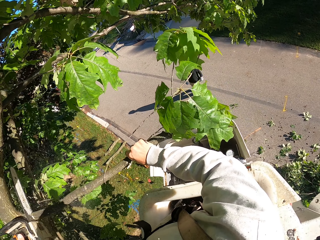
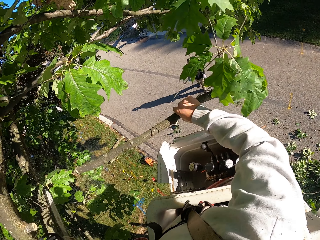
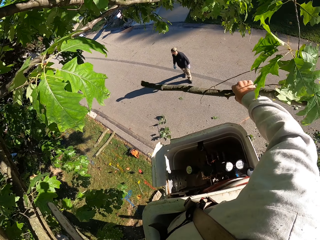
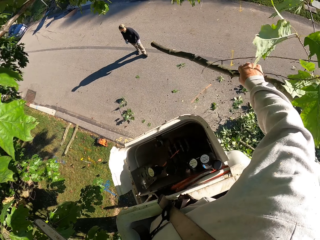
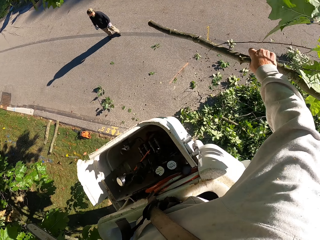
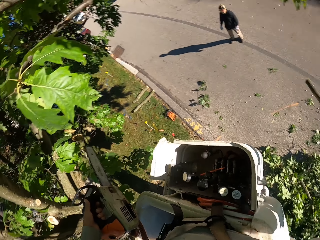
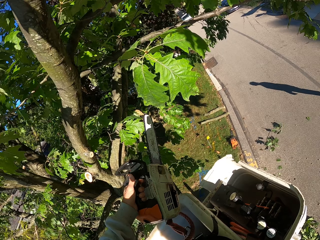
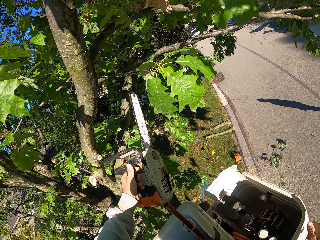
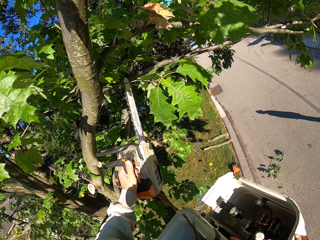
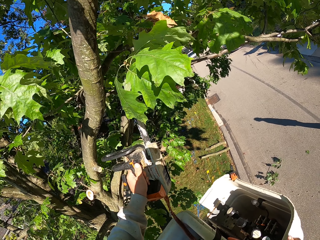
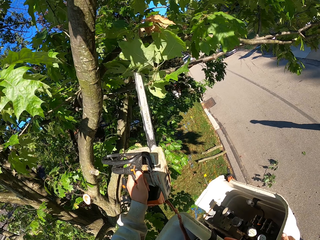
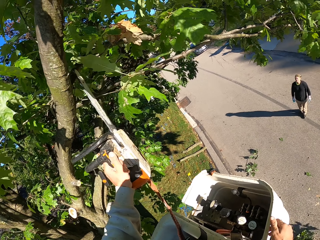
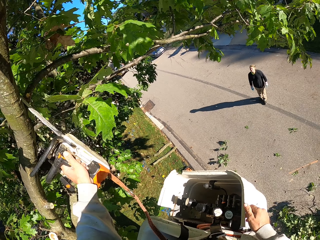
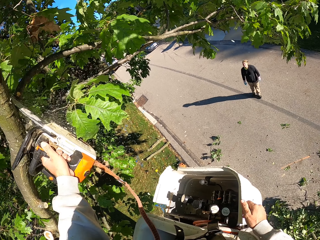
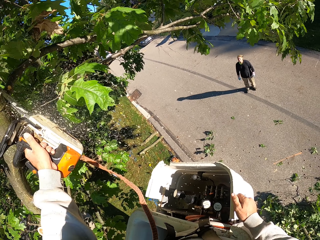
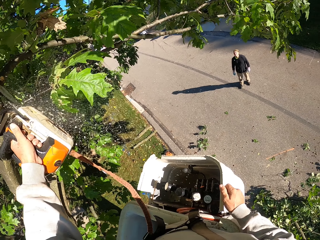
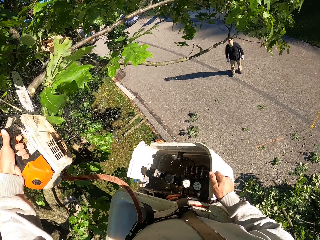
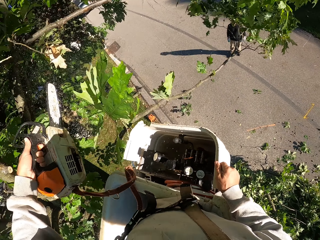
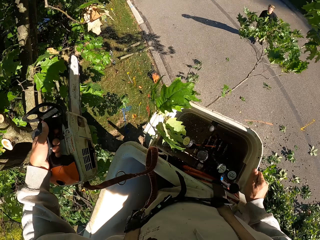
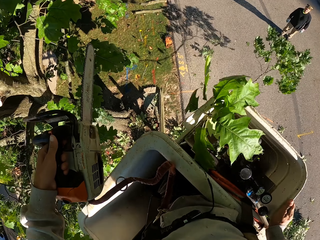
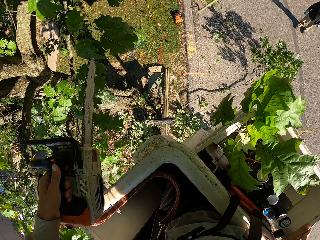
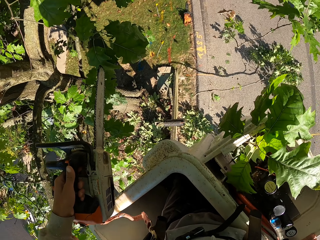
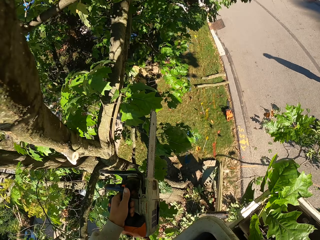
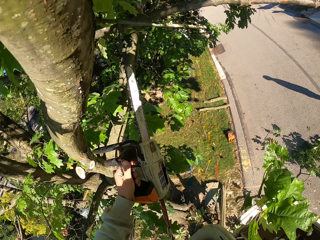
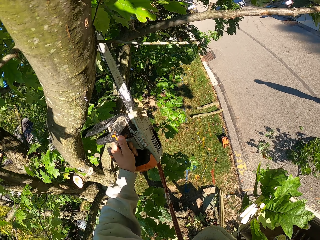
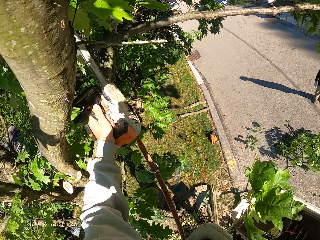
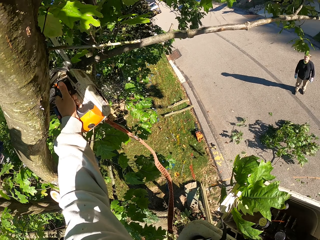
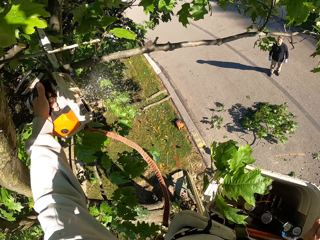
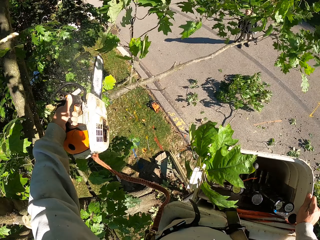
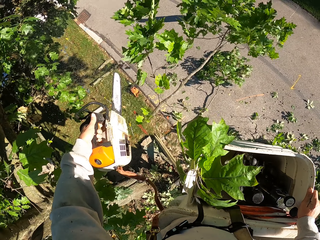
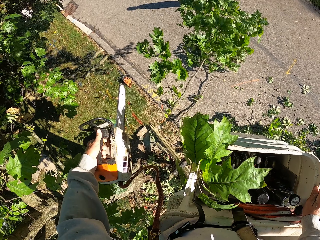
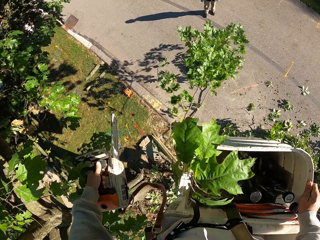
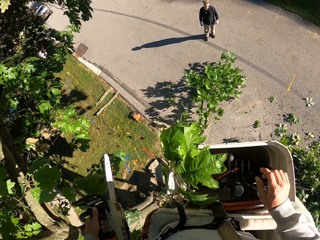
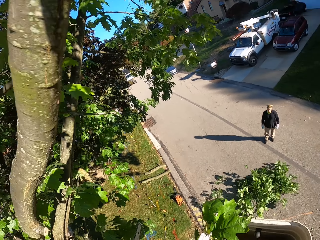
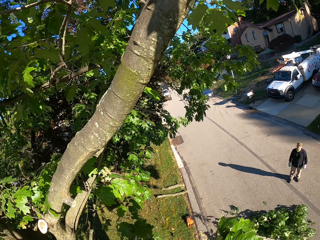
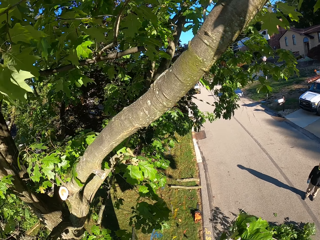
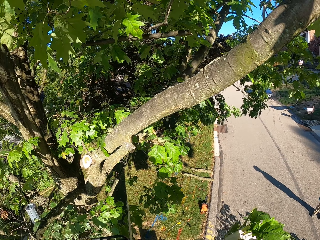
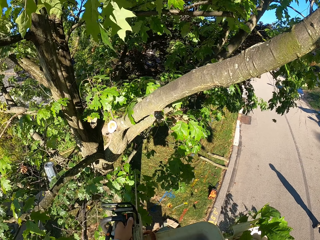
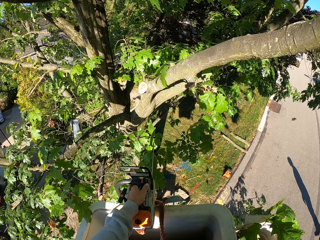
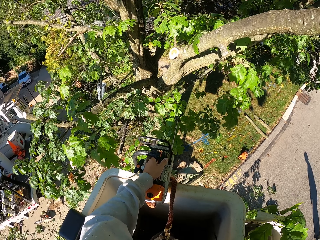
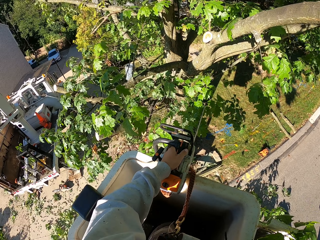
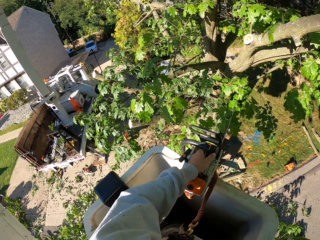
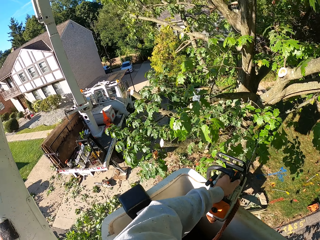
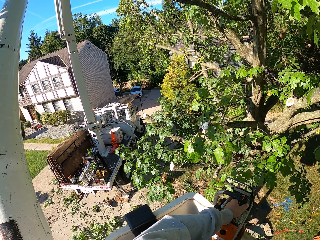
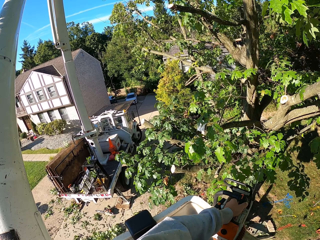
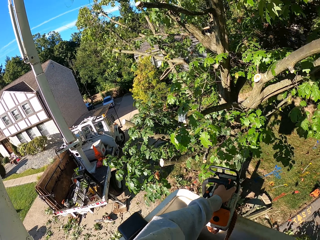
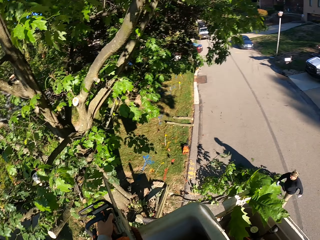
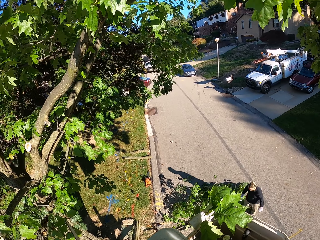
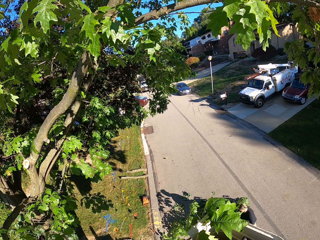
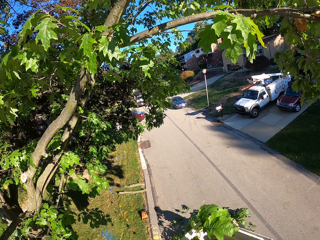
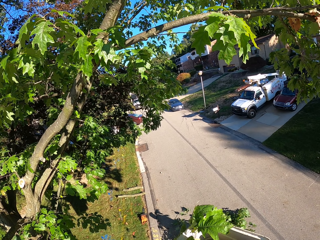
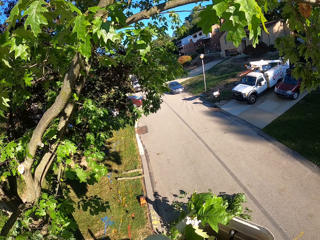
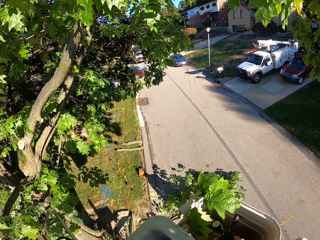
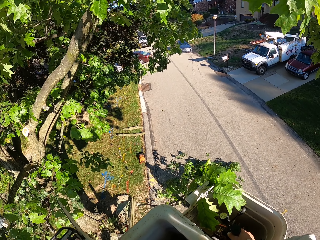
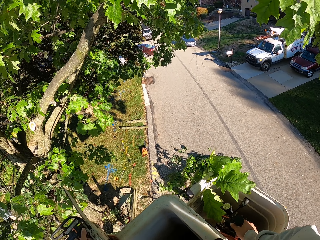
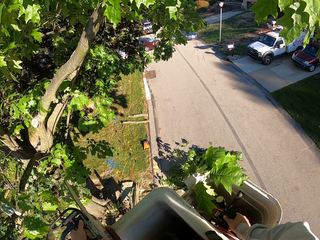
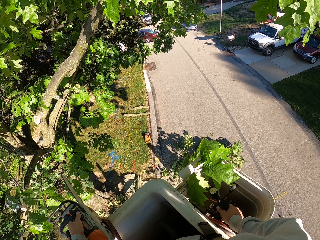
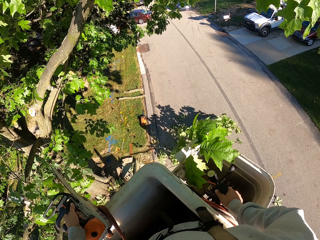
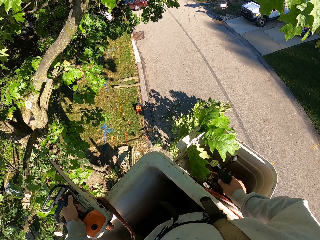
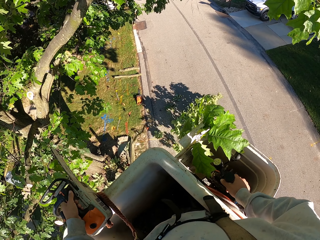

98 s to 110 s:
The camera wearer drops the tree branch on the ground with his right hand. He cuts a tree branch with the chainsaw in his left hand. He cuts a tree branch with the chainsaw in his left hand again. He grabs the hydraulic control on the boom lift with his right hand. He controls the lift.

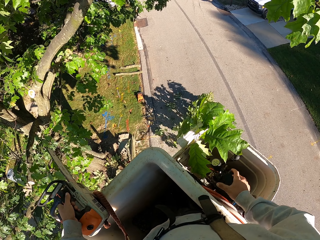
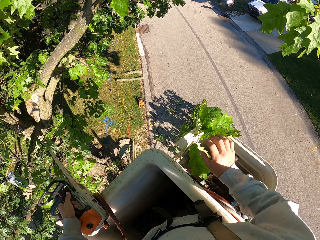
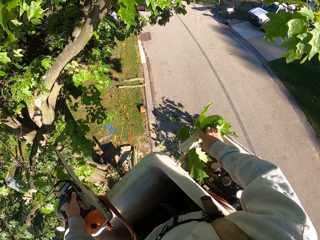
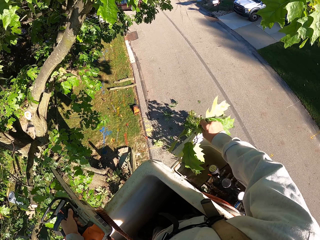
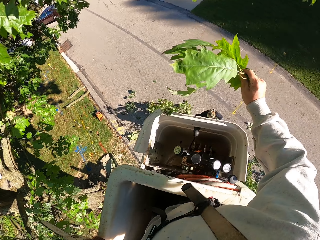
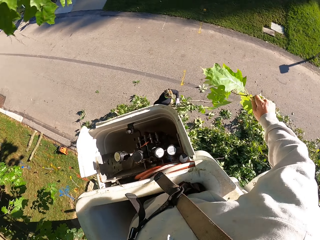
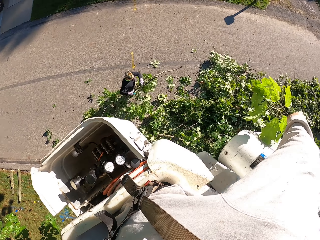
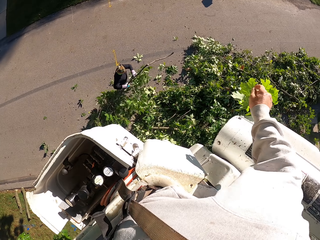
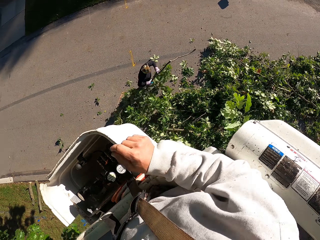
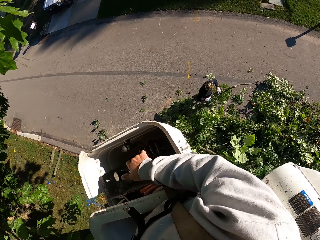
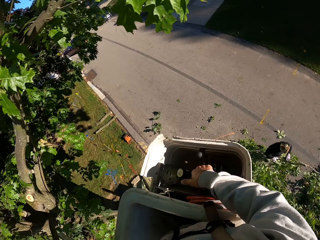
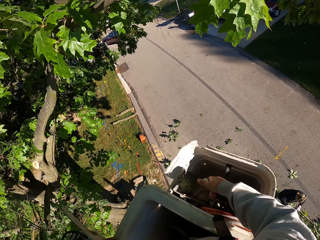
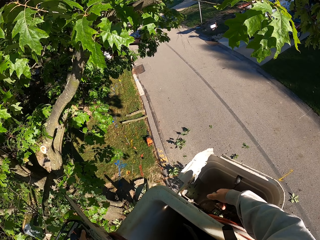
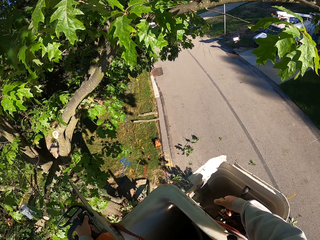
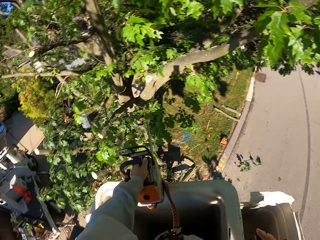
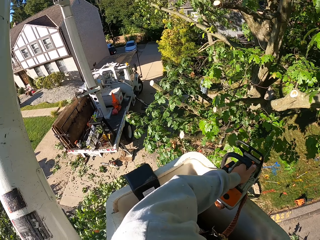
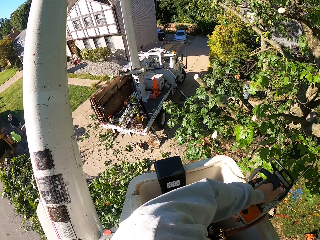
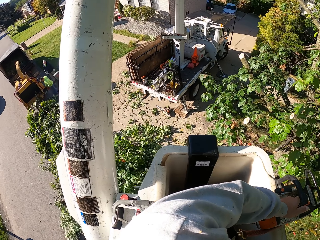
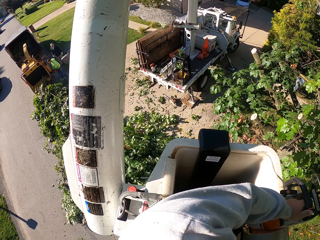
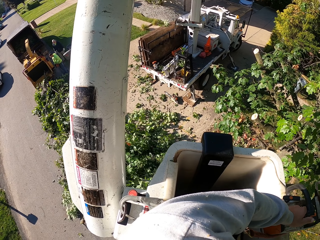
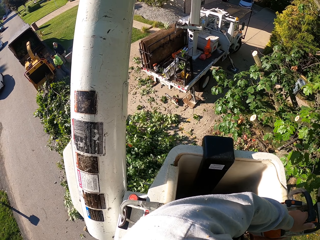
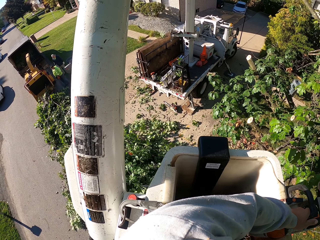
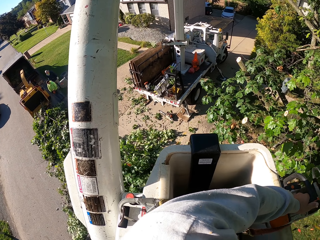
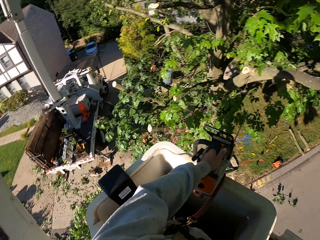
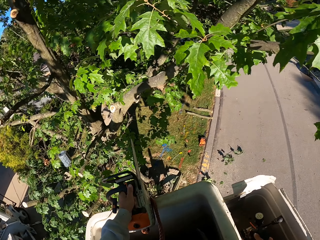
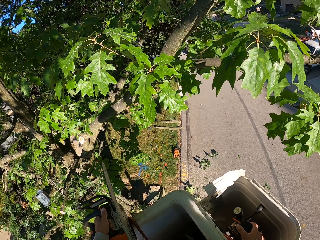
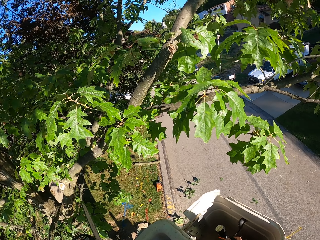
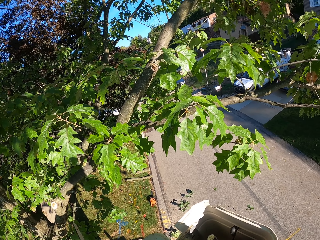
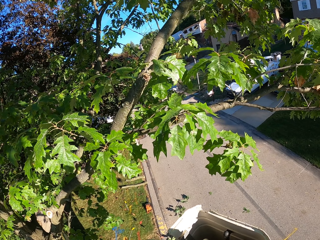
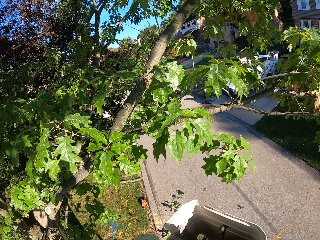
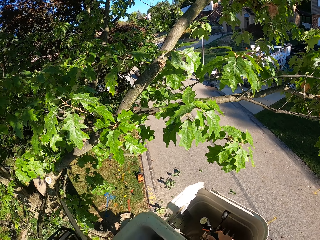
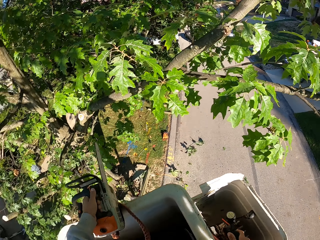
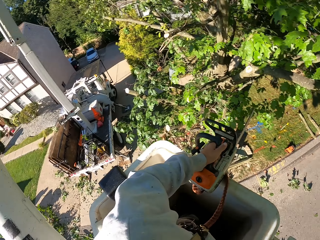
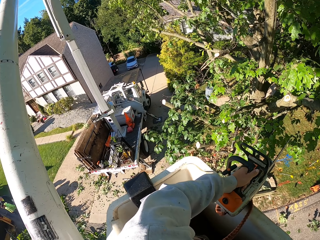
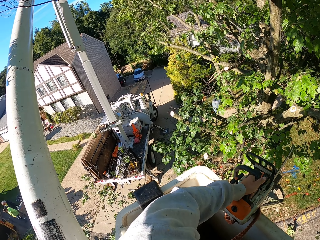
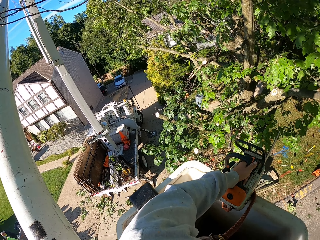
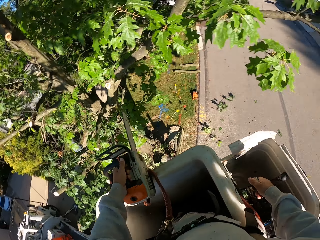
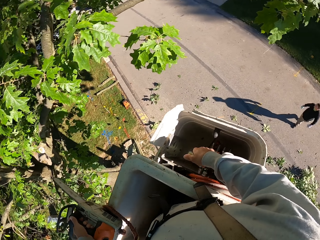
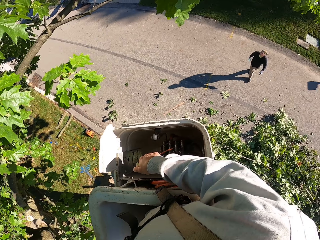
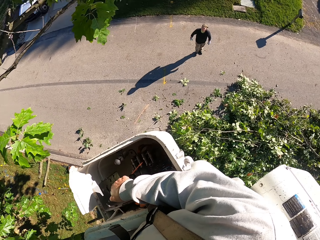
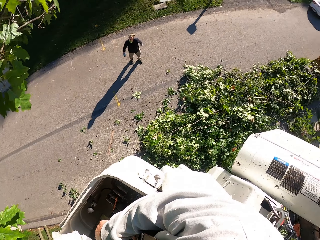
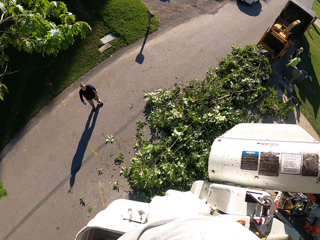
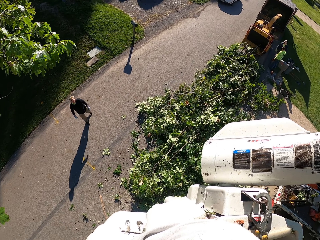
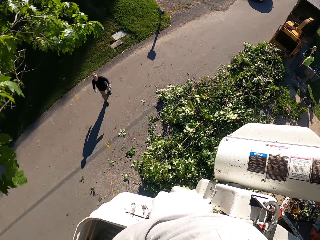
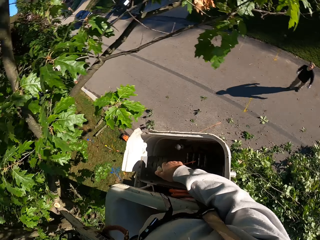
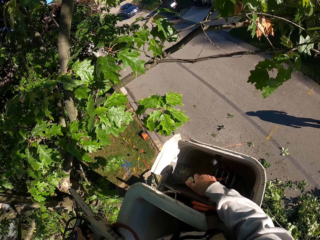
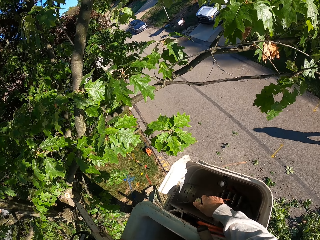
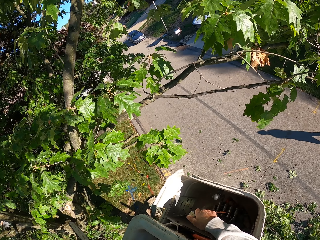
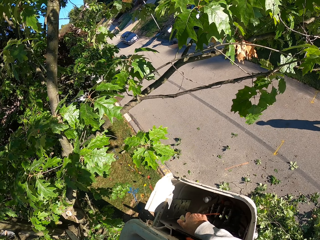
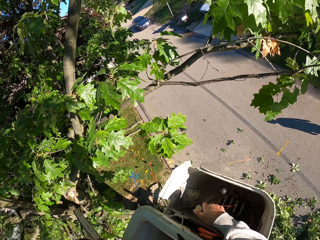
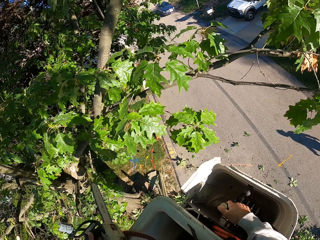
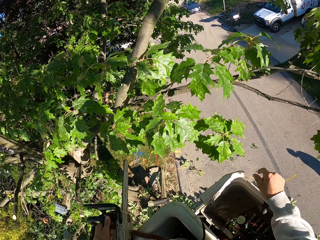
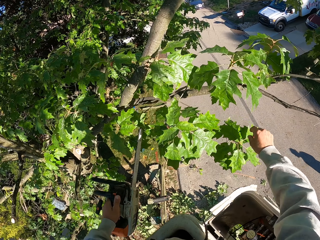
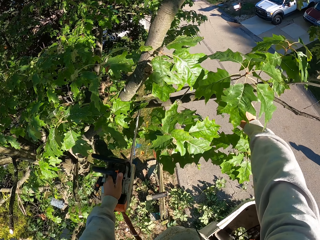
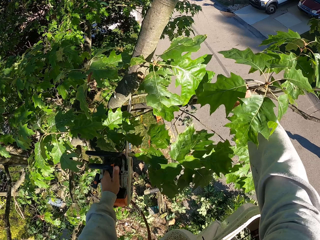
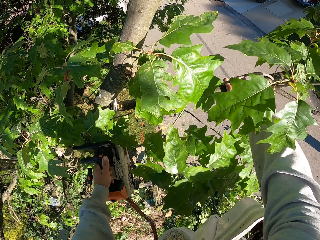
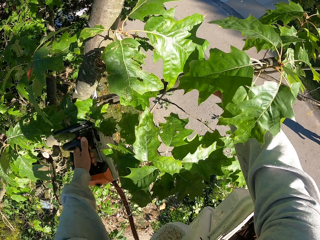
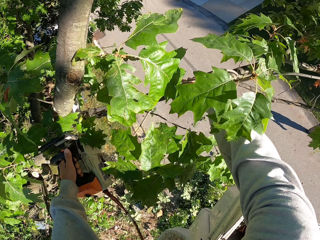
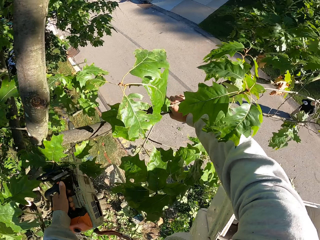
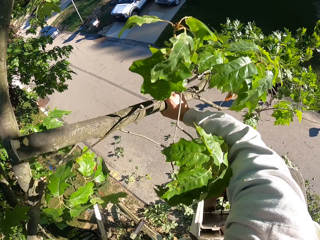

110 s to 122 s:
The camera wearer picks up a leaf from the boom lift platform with his right hand. He drops the leaf in his right hand. He throws the leaves. He grabs the hydraulic control on the boom lift with his right hand. He controls the lift. He cuts the tree branch with the chainsaw in his left hand and grabs a tree branch with his right hand.
